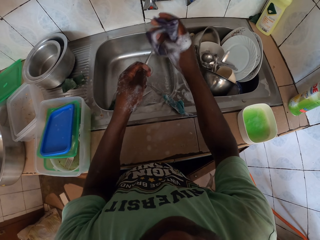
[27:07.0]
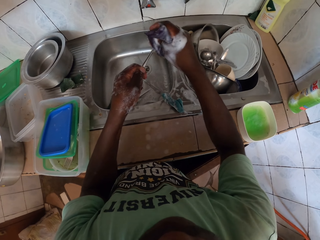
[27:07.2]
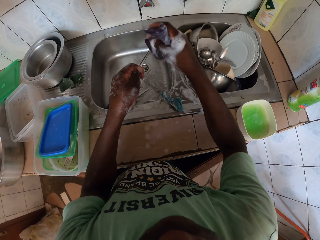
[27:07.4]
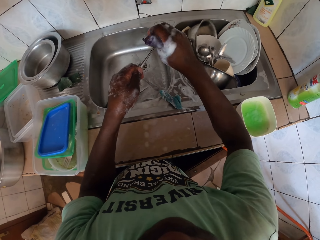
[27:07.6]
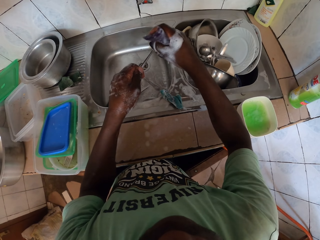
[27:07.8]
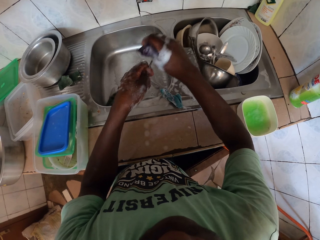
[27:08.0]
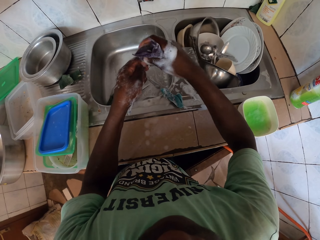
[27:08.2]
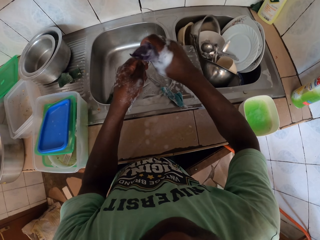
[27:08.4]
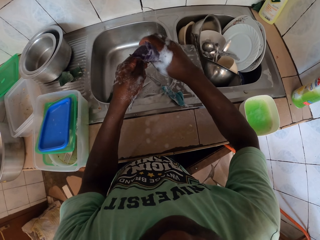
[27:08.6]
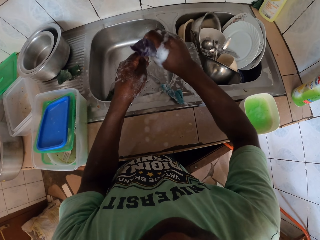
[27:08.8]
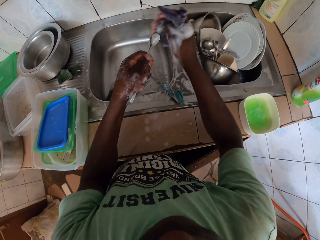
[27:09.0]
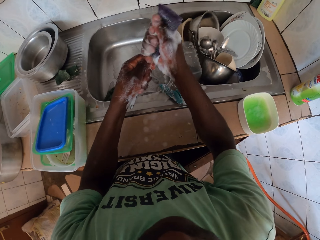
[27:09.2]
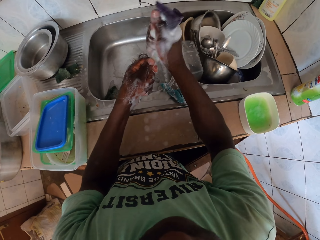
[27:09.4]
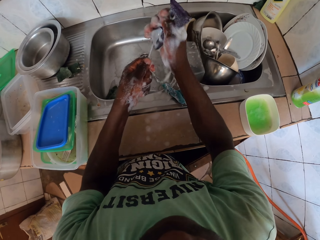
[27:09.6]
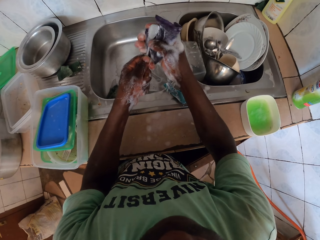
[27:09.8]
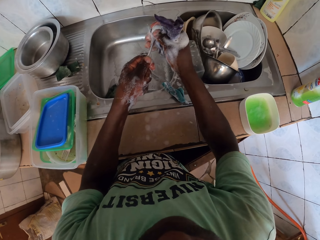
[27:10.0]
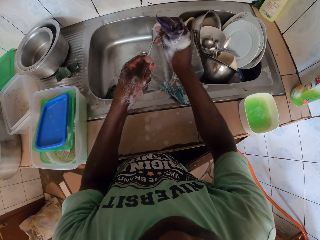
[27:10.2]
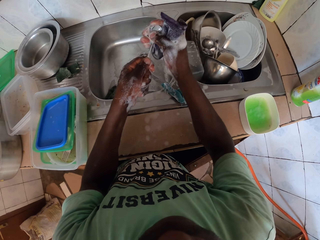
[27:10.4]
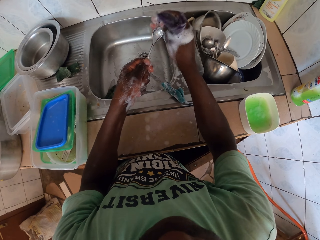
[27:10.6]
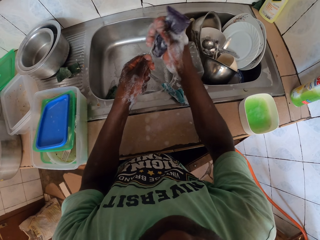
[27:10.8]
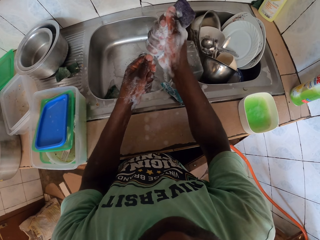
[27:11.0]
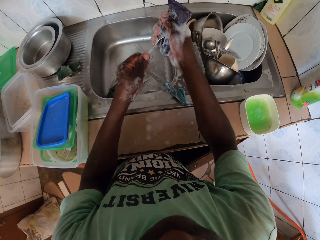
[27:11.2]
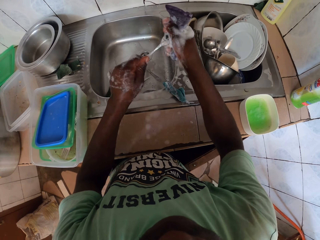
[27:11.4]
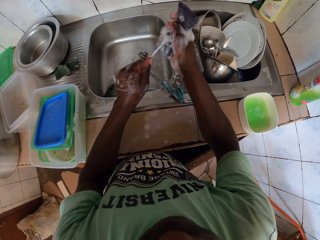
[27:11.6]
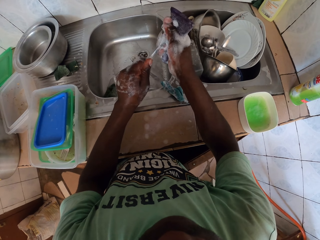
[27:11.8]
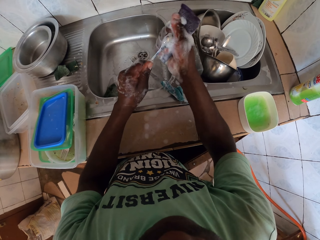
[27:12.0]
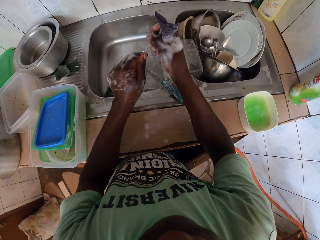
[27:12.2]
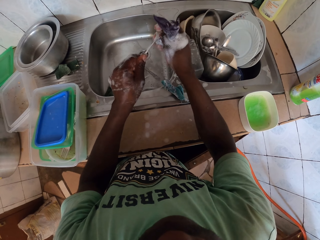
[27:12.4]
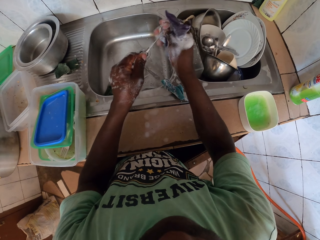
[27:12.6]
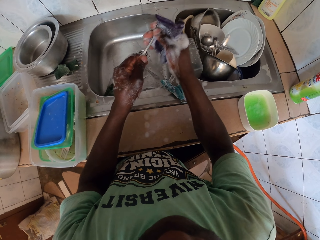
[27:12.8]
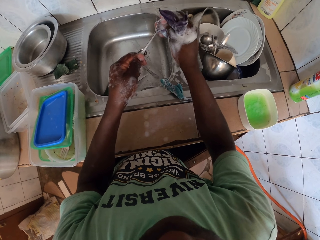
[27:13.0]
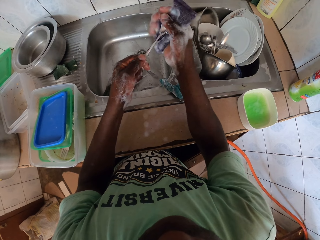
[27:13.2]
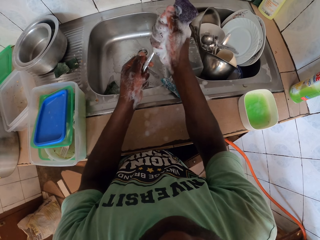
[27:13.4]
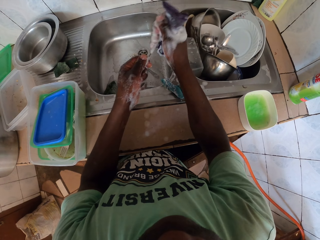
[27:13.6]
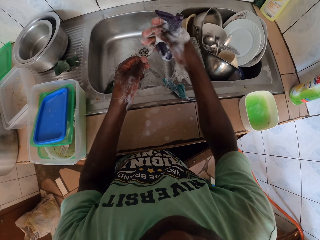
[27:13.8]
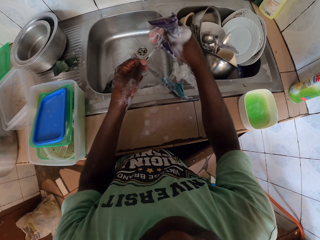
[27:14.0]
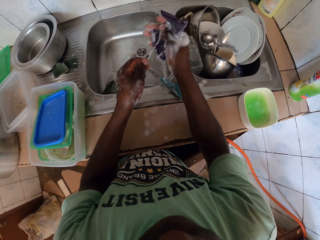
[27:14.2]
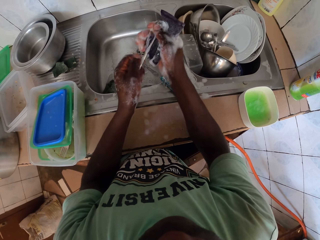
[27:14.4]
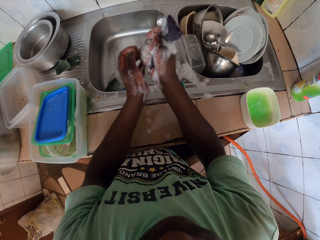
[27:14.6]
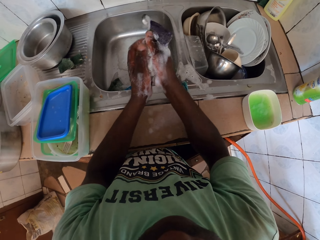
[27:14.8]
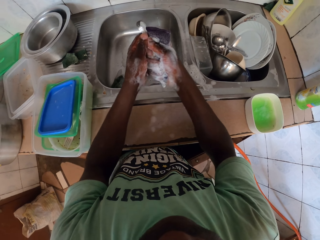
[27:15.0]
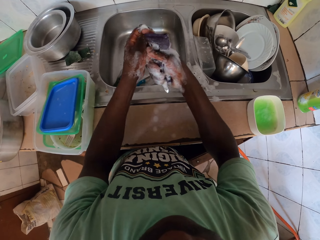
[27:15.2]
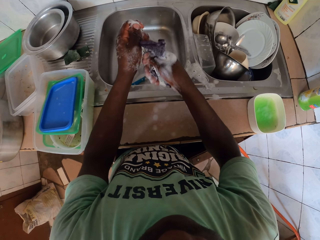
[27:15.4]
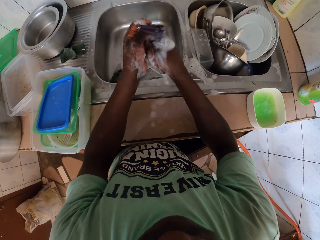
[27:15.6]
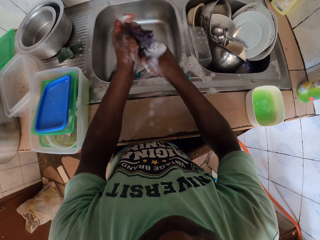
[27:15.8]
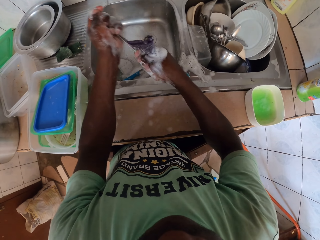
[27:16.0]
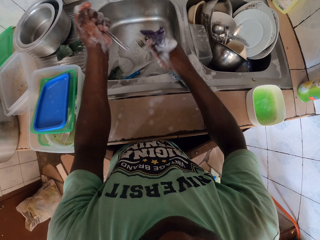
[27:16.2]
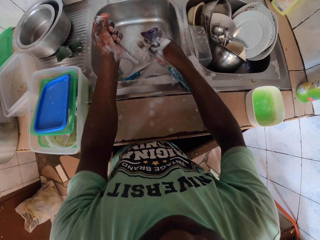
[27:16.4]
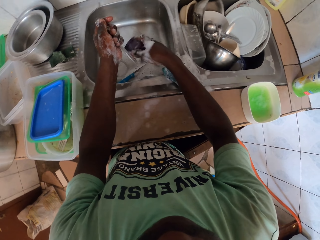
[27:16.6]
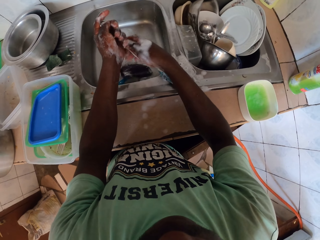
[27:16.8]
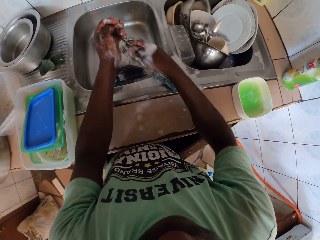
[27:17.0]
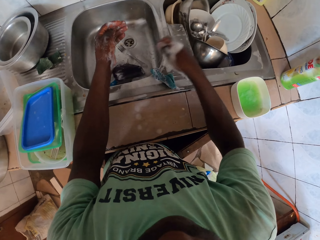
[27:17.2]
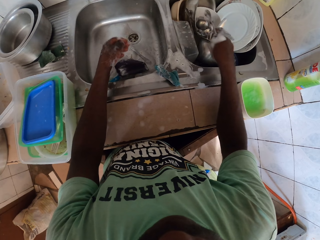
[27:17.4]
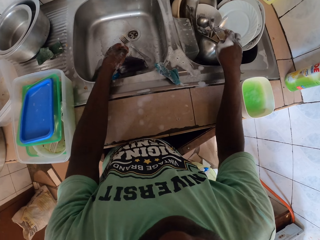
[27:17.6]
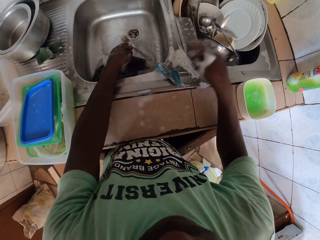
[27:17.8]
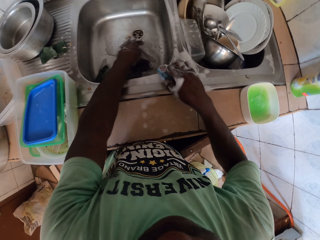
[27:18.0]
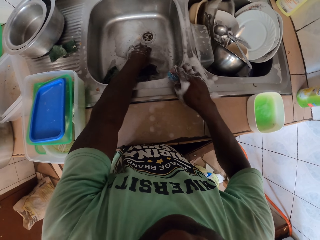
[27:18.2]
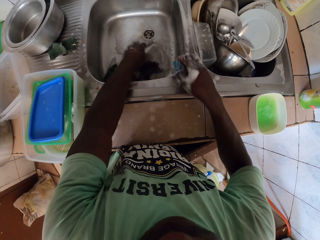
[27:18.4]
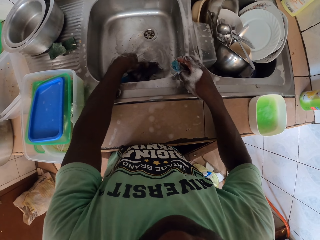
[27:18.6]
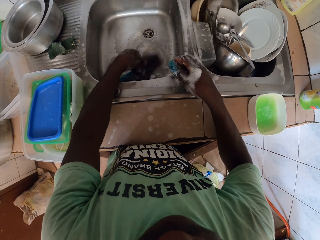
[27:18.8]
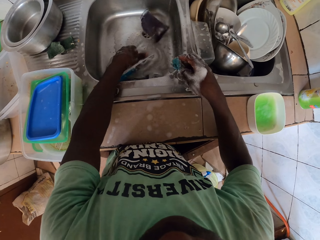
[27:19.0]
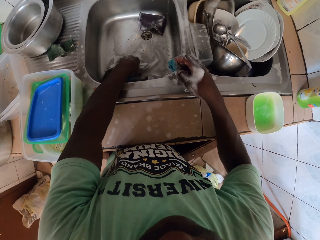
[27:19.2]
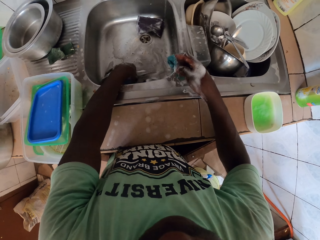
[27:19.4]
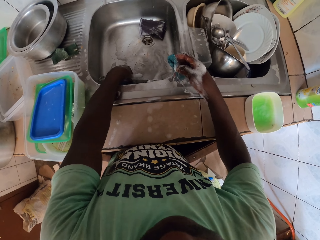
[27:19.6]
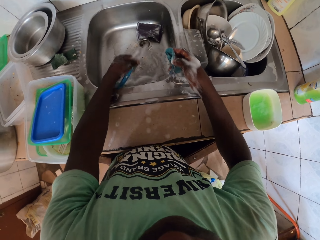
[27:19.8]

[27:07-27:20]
The camera wearer drops the sponge in the sink. They pass the spoon to the right hand. They drop the spoon in the sink with the right hand. They pick the sponge from the sink with the right hand. They pick the fork with the left hand from the sink. They move the sponge on the sink with the left hand. They pick the knife with the left hand from the sink.

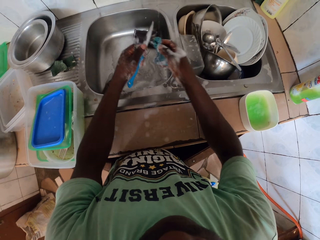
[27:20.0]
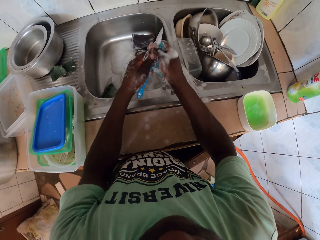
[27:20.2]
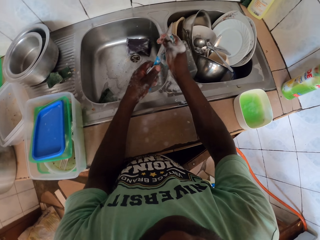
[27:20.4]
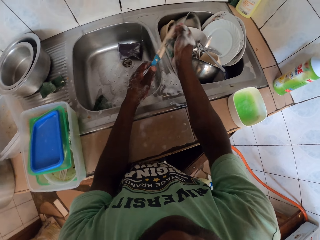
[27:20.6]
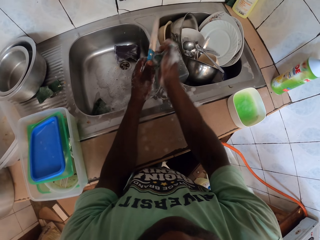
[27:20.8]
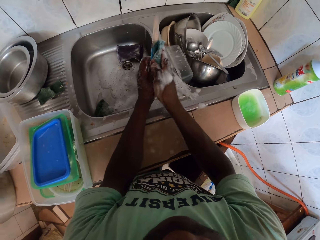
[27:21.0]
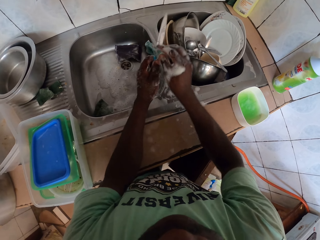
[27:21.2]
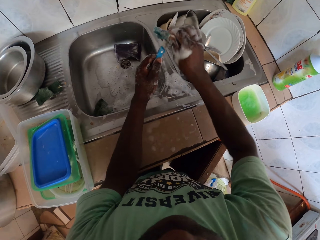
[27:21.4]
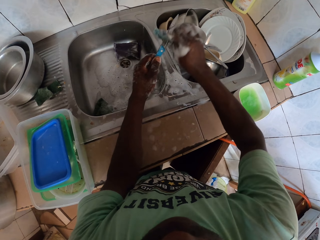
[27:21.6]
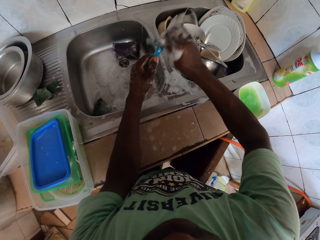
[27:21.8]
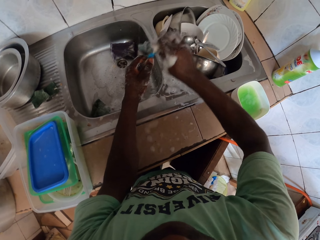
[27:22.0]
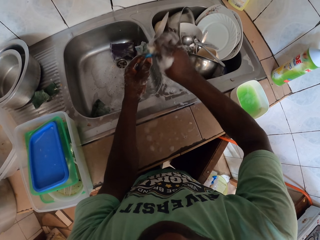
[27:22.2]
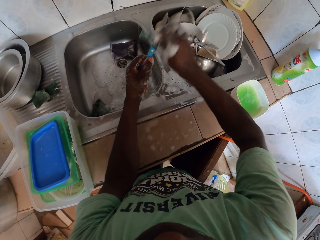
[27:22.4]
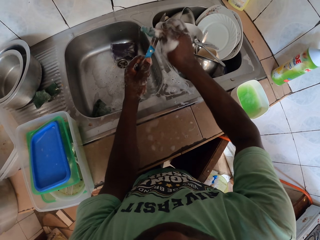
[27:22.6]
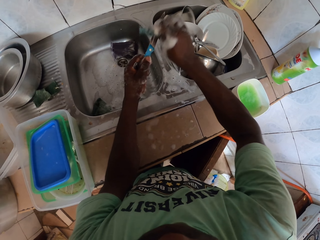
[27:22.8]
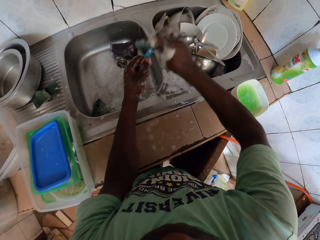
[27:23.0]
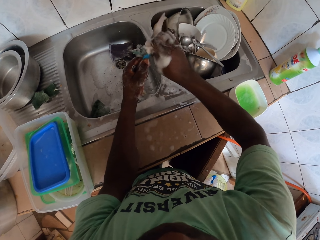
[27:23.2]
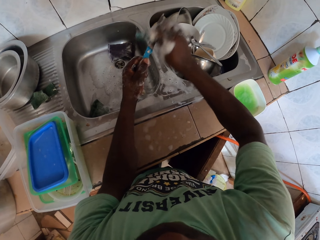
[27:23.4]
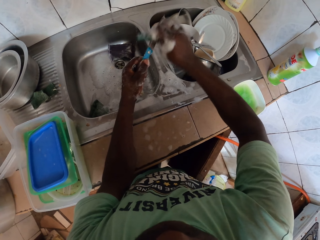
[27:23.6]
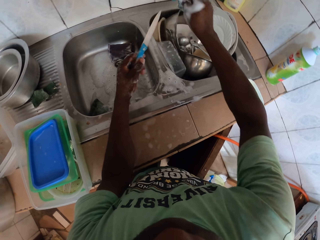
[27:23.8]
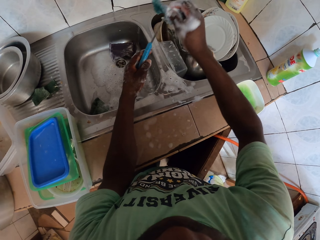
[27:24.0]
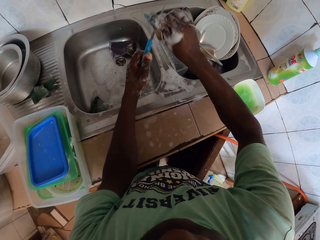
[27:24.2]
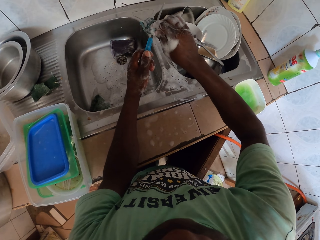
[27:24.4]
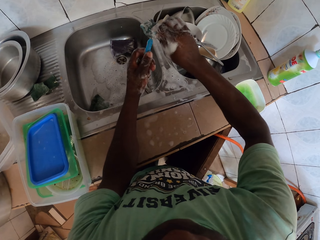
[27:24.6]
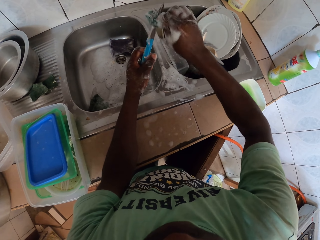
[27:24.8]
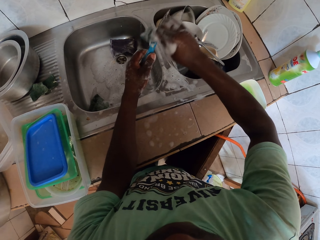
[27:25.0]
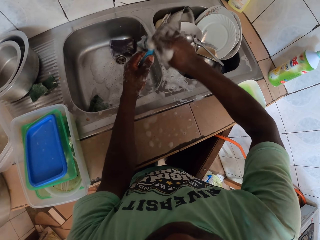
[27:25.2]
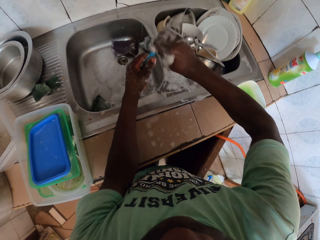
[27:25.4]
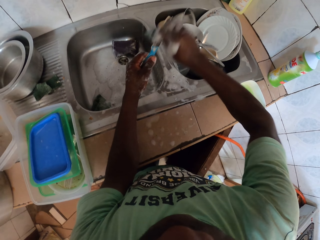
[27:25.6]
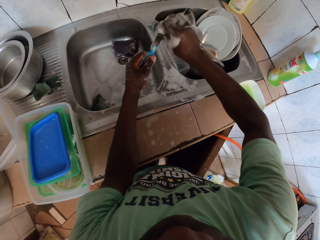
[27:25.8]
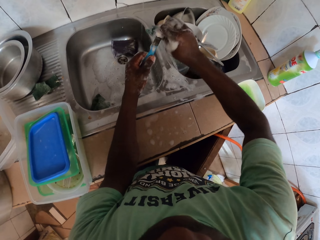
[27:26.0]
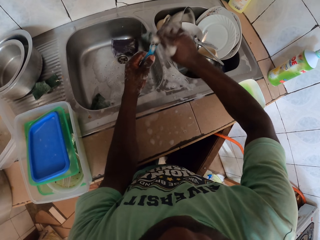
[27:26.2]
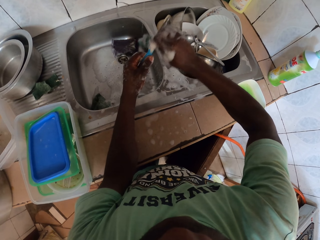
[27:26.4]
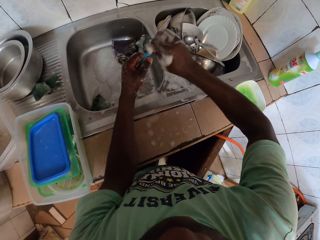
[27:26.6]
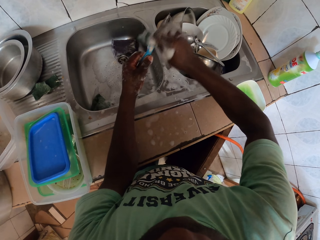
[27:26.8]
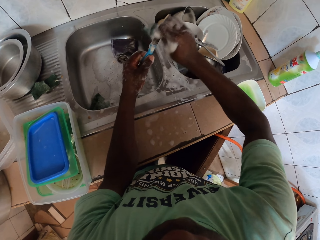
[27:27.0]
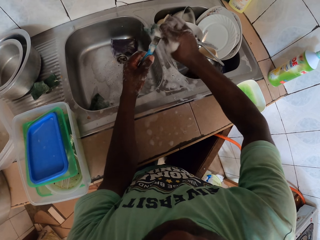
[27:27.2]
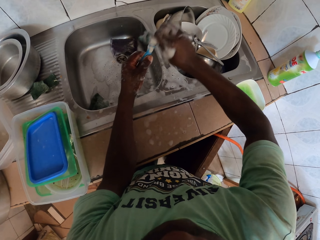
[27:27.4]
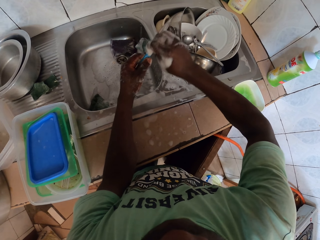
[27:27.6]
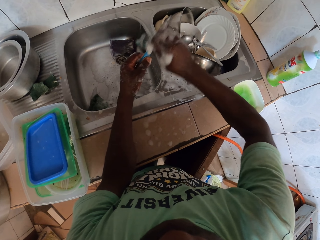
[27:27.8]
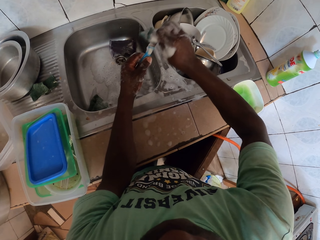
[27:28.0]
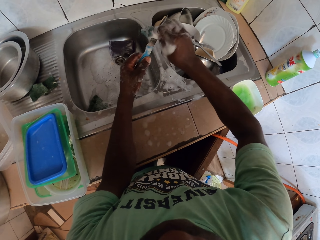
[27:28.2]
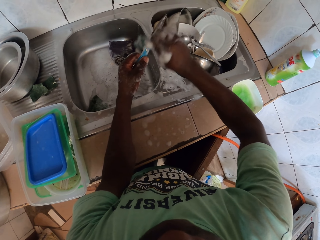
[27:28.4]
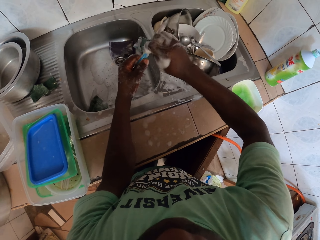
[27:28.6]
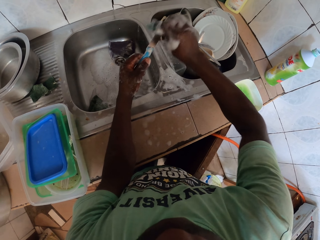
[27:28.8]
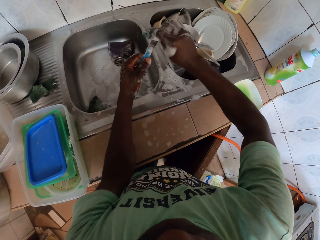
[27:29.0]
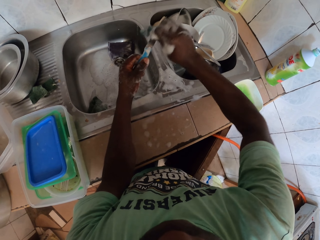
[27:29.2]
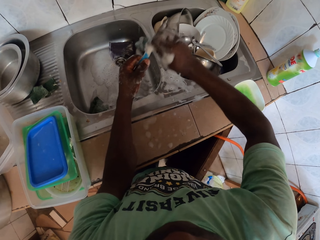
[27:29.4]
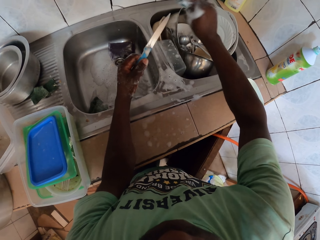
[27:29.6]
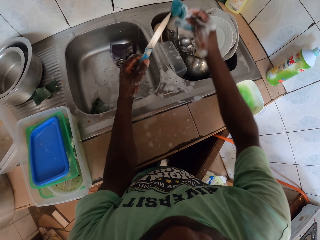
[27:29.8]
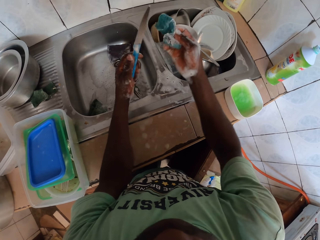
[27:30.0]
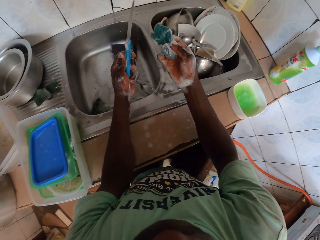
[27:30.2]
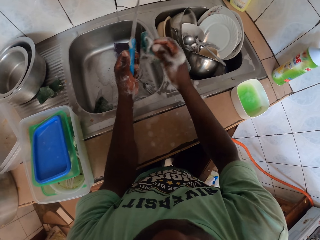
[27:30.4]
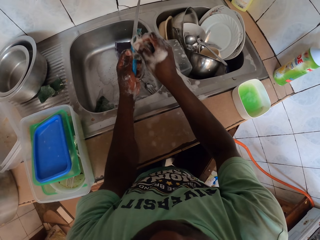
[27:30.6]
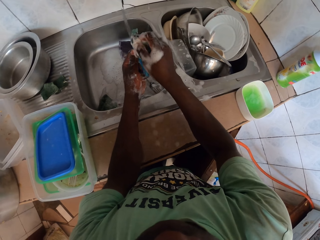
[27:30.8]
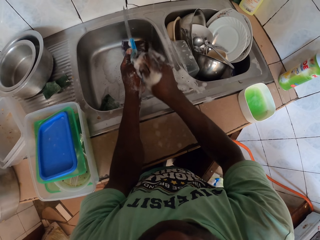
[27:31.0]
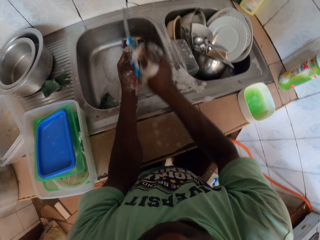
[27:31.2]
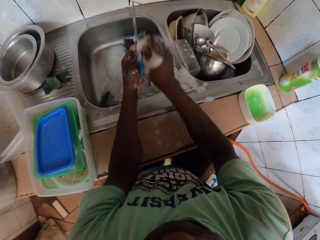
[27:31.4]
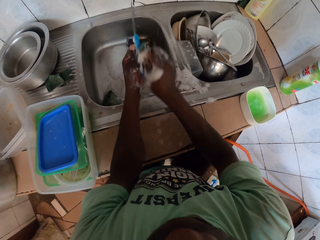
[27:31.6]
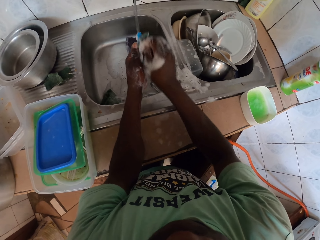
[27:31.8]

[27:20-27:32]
The camera wearer washes the knife with a sponge.
